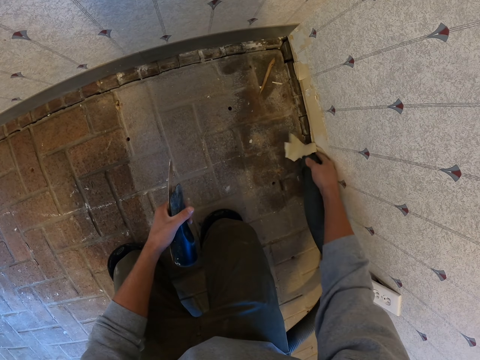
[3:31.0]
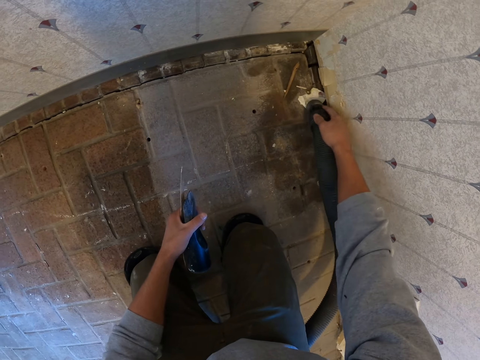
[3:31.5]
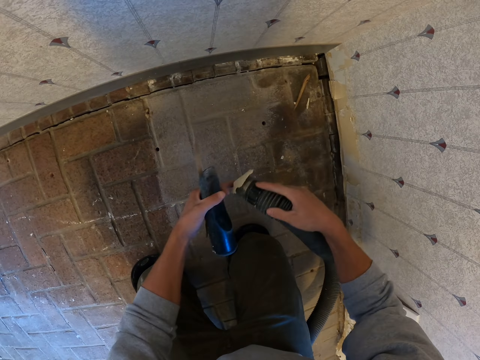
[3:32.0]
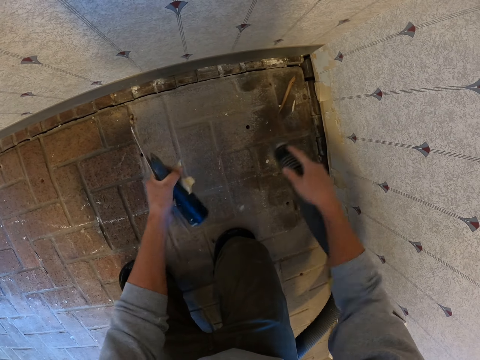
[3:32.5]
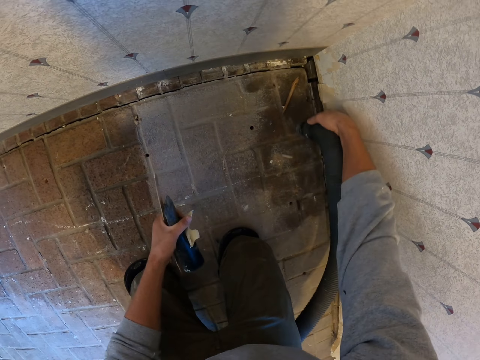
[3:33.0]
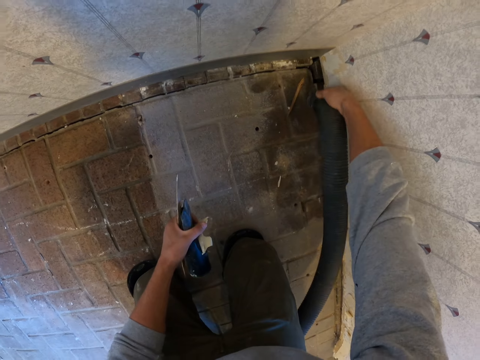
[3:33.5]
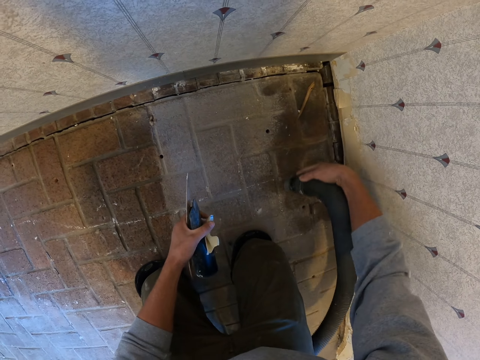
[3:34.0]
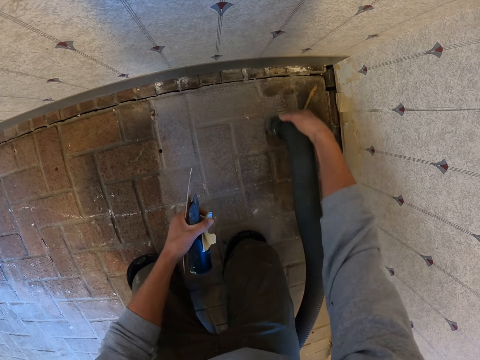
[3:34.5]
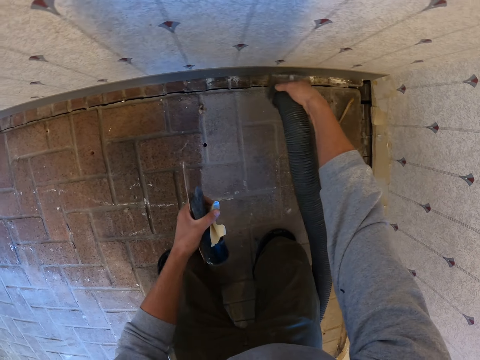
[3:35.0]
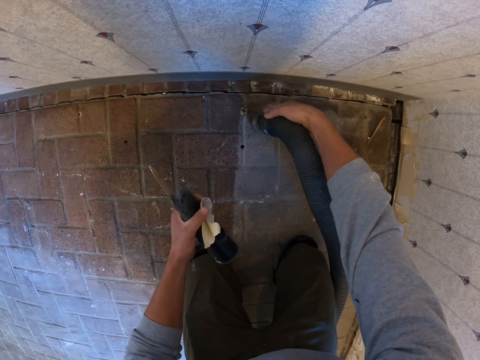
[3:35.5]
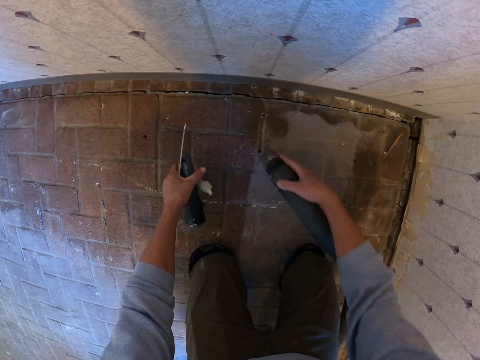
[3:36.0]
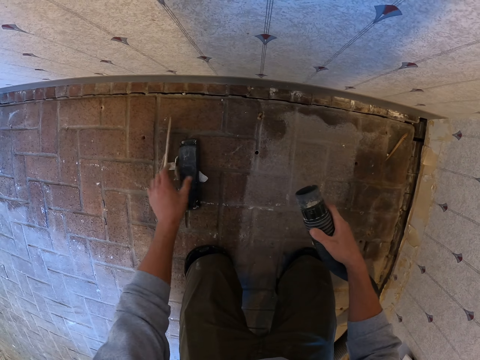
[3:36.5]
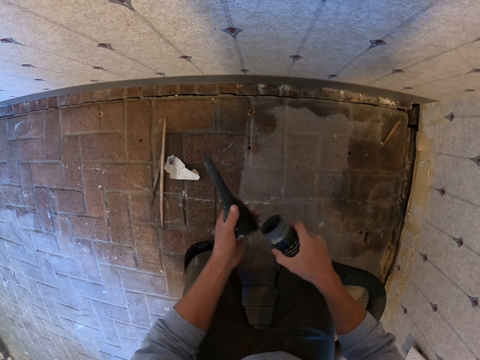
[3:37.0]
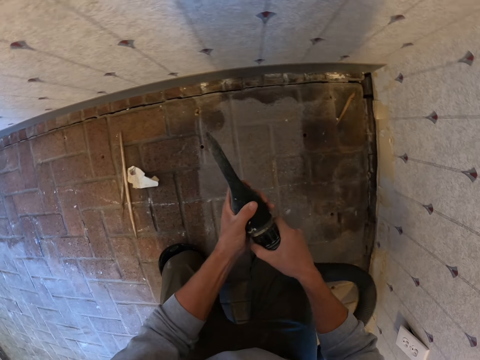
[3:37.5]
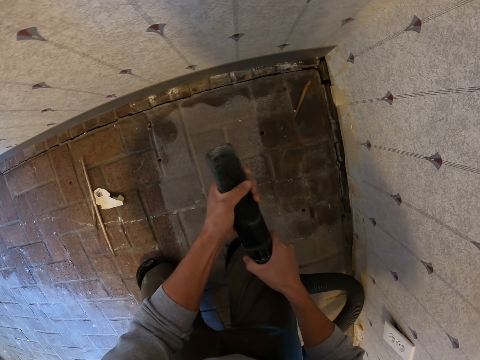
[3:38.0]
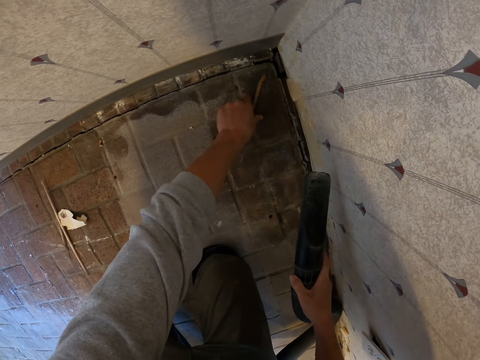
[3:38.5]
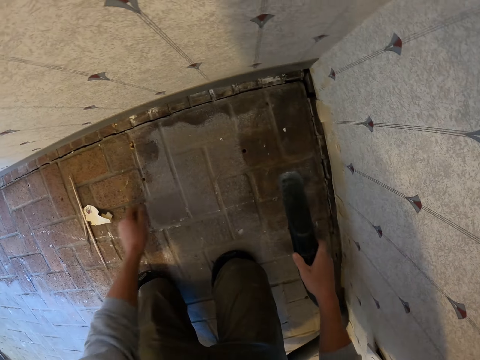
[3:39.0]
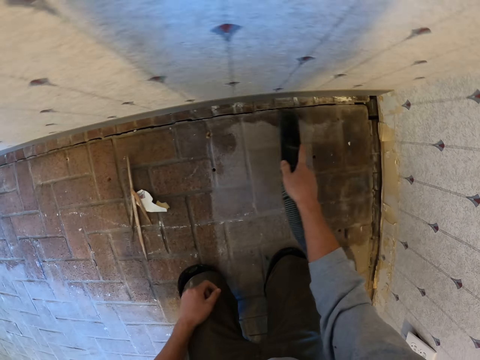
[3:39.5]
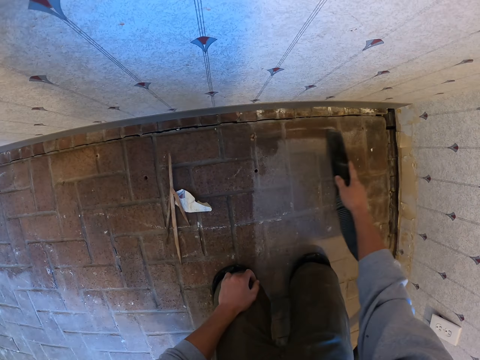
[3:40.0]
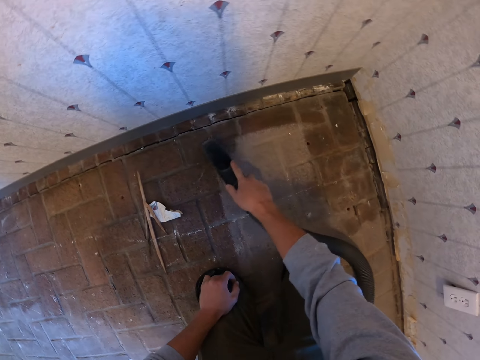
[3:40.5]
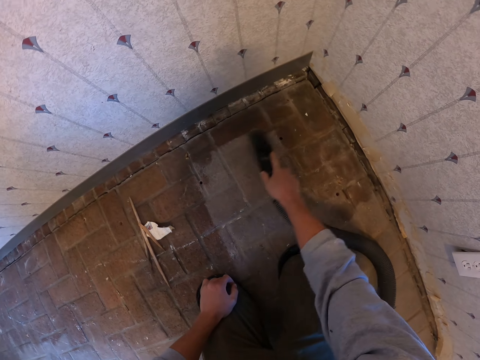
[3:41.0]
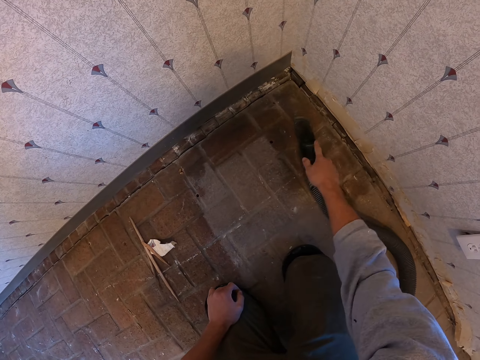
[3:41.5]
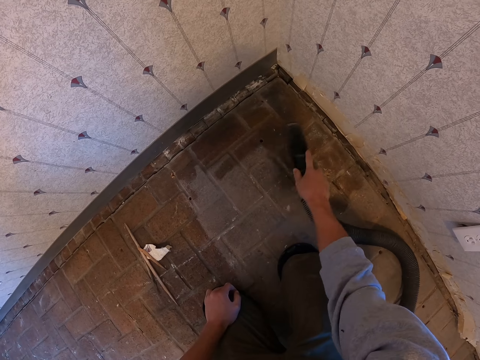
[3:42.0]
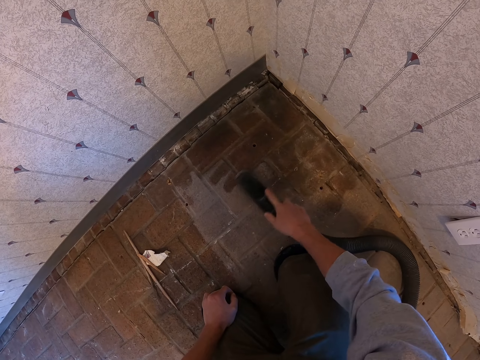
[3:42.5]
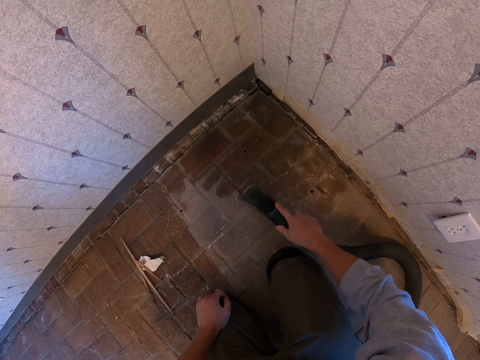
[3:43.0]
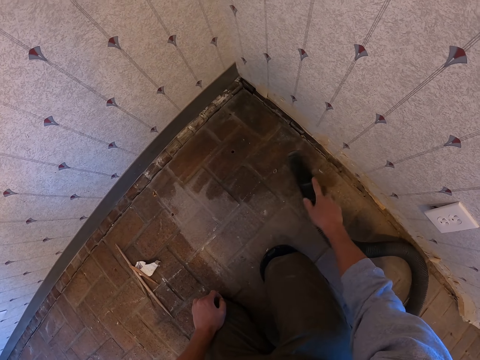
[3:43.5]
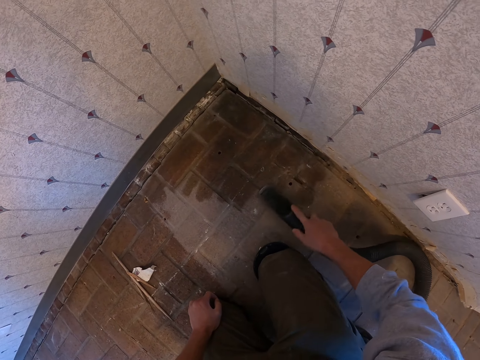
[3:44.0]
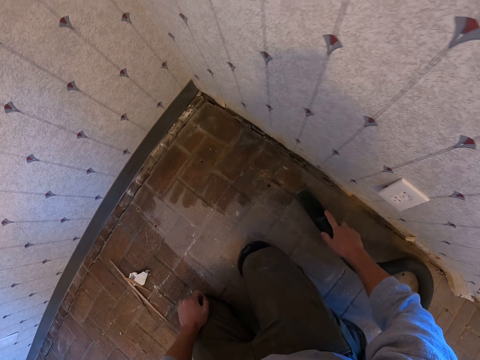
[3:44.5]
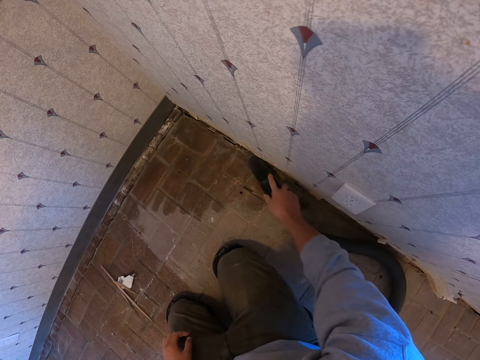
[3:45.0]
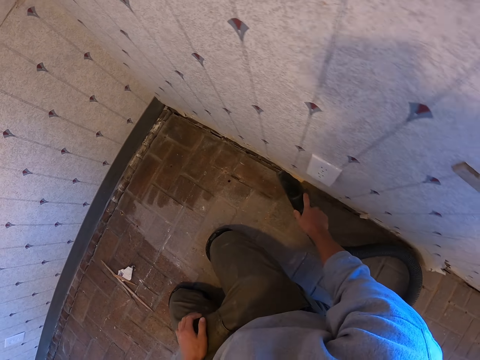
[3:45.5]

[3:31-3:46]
The camera wearer removes the paper. They clean the floor. They insert the top part of the vacuum extension tube. They put the pieces of wood on the floor. They fix the vacuum cover. They vacuum the floor. They pick the piece of wood and put the piece of wood on the floor.

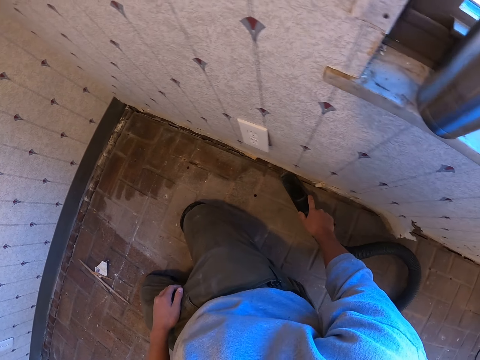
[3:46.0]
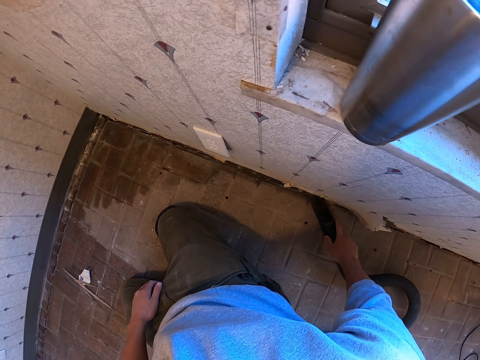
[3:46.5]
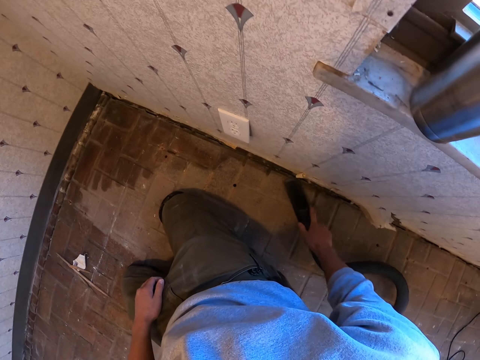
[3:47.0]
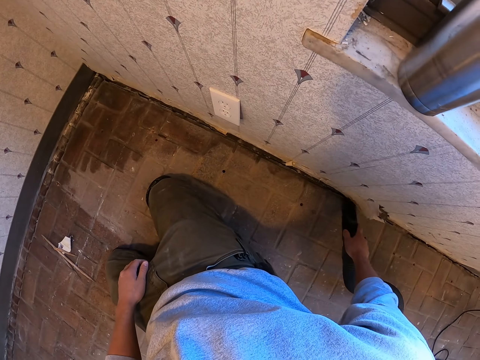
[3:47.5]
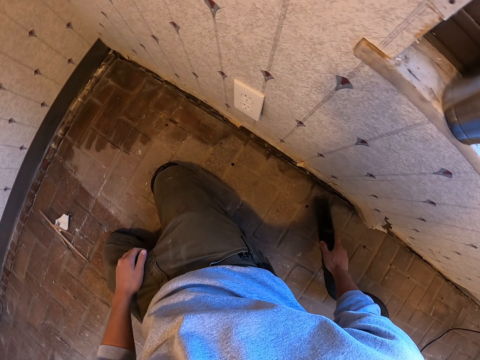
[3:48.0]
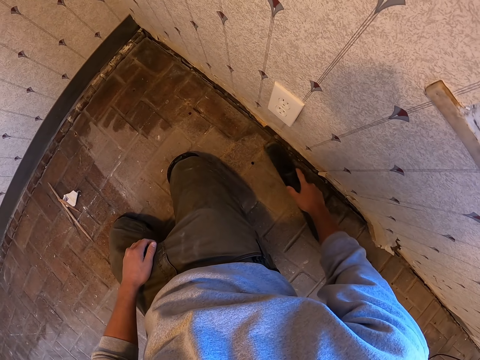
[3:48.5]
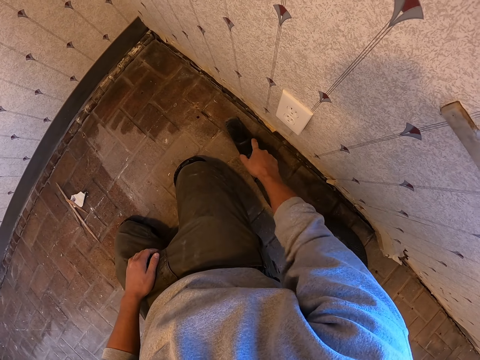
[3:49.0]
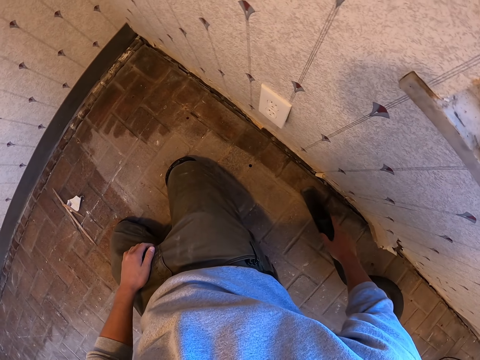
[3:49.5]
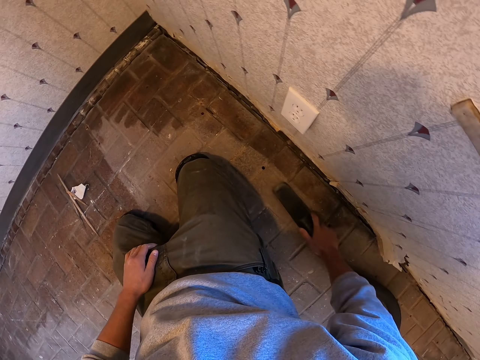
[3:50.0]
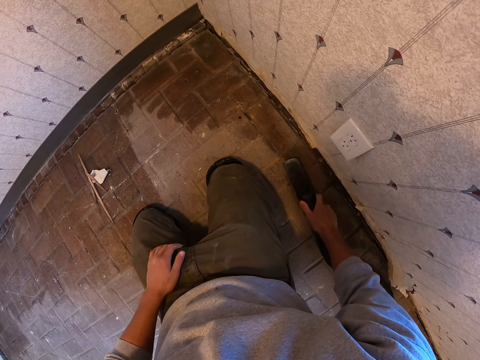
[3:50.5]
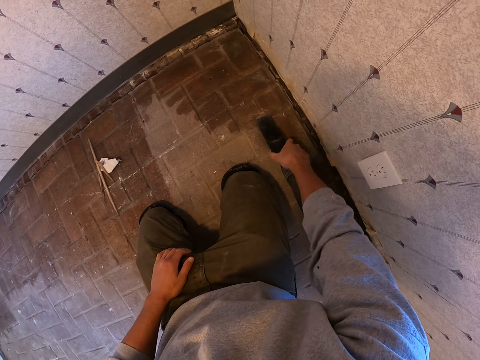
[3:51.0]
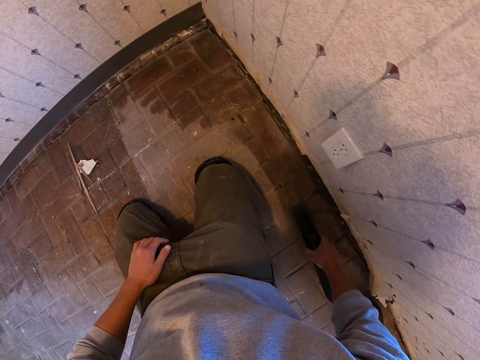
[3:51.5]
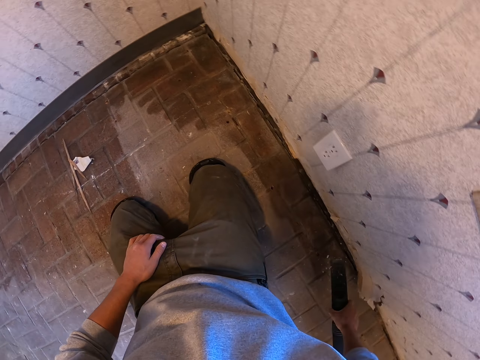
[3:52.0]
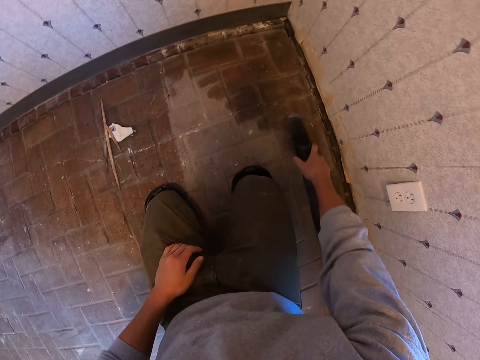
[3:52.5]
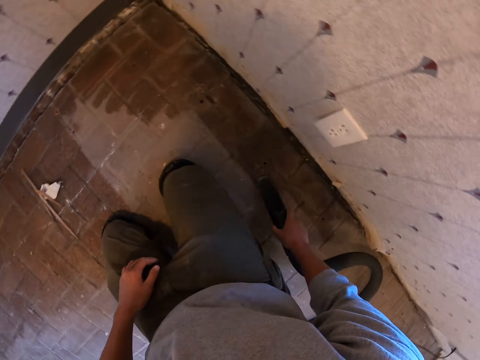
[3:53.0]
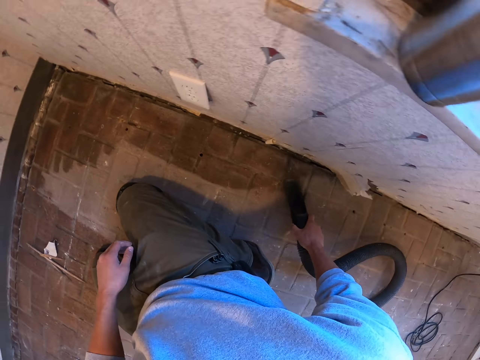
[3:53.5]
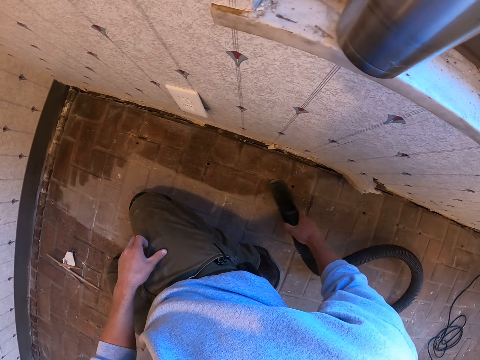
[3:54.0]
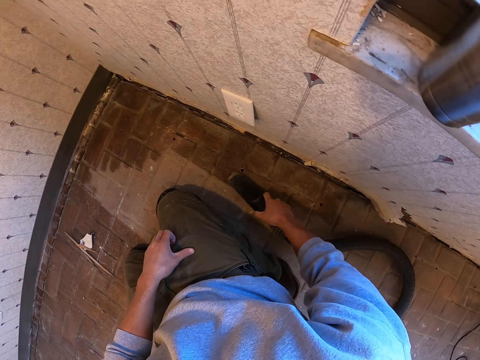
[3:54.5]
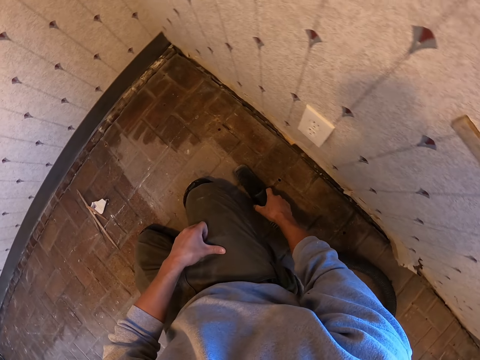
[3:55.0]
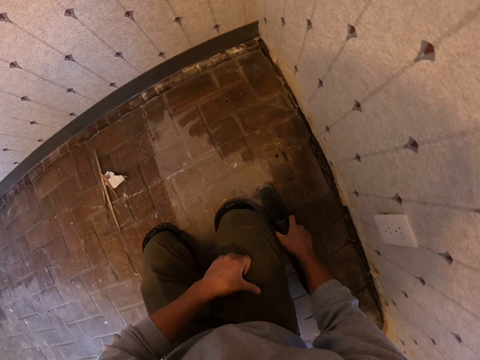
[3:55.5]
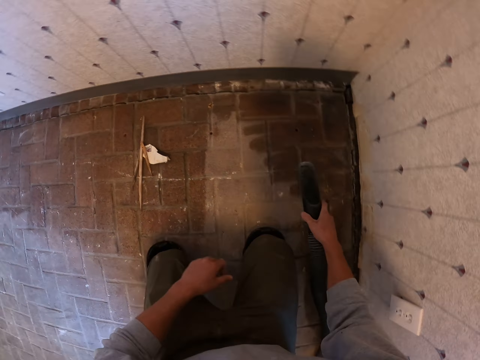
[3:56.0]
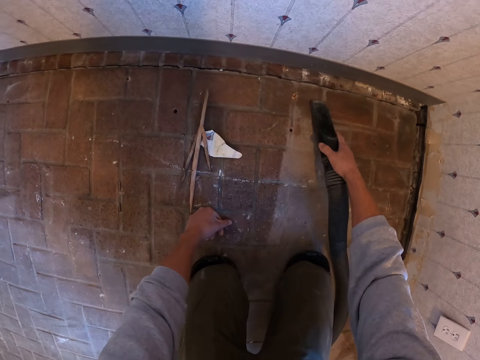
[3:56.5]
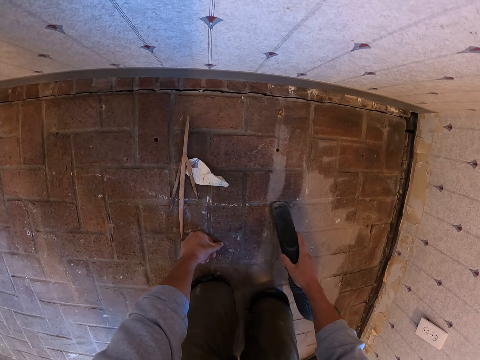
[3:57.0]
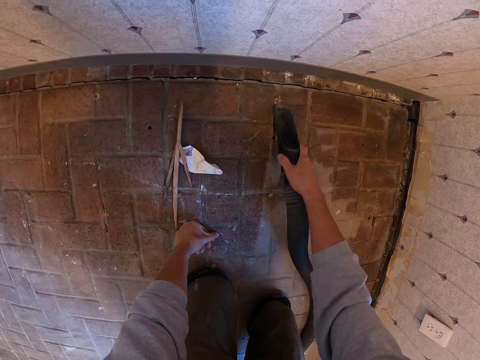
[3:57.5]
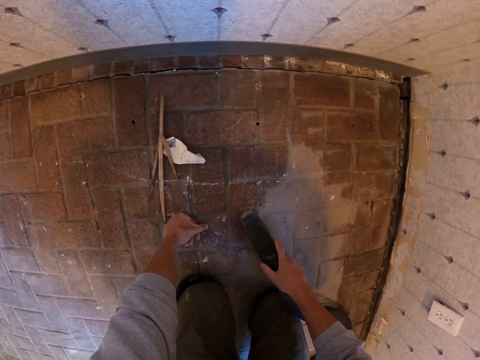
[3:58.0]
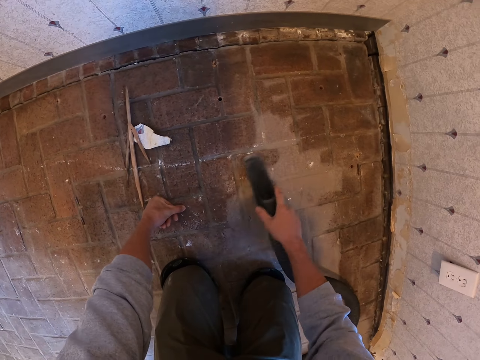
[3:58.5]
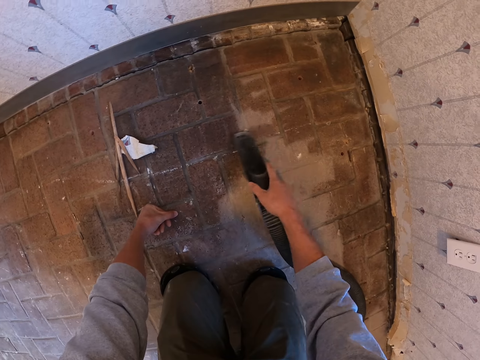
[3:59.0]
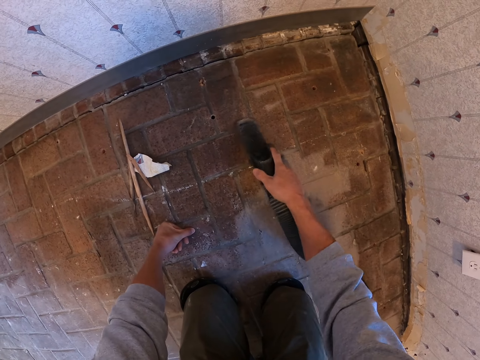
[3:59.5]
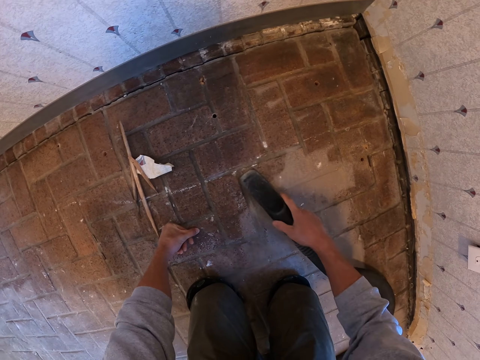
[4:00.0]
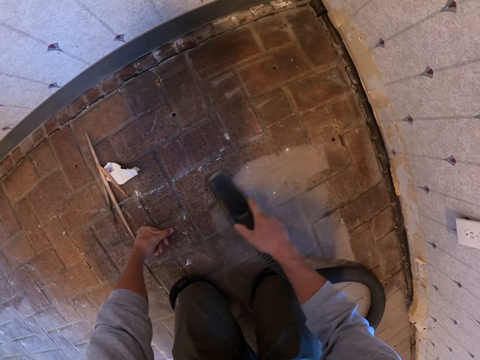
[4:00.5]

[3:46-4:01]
The camera wearer puts the hand on the floor. They clean the floor.
